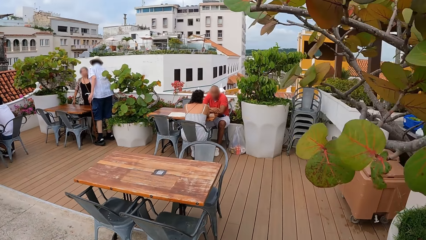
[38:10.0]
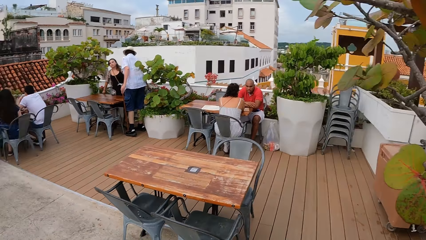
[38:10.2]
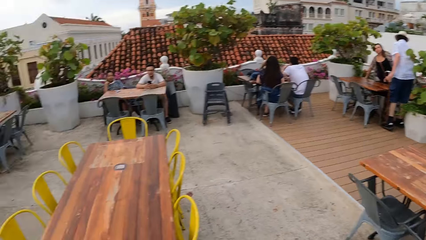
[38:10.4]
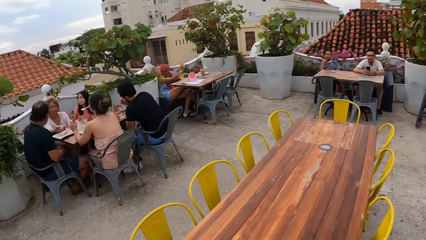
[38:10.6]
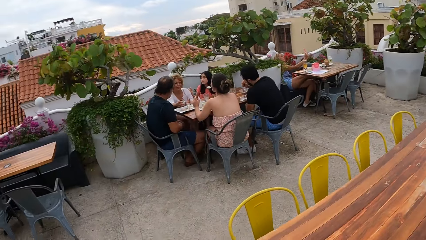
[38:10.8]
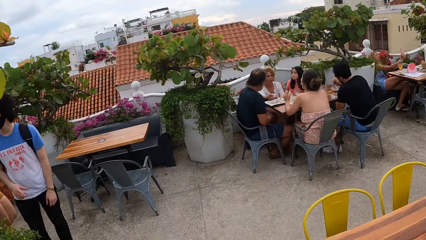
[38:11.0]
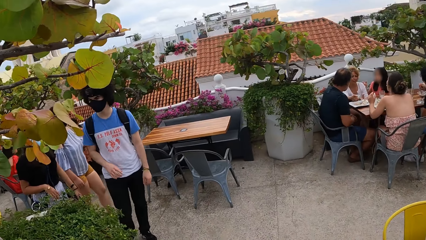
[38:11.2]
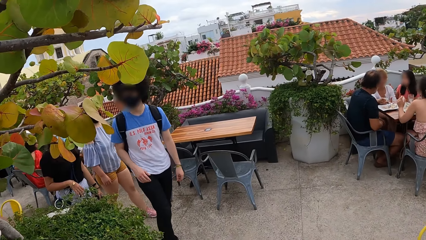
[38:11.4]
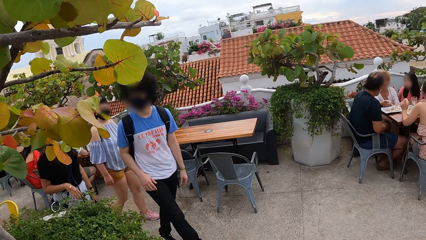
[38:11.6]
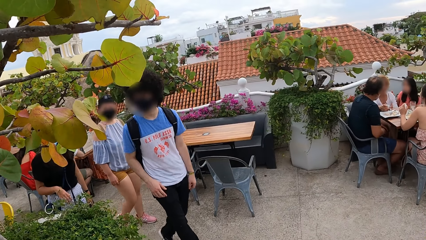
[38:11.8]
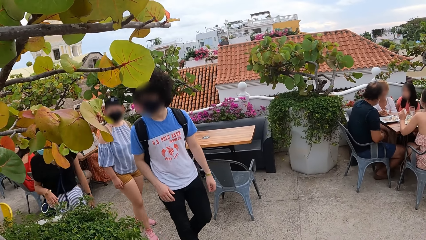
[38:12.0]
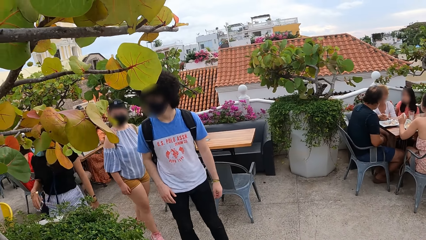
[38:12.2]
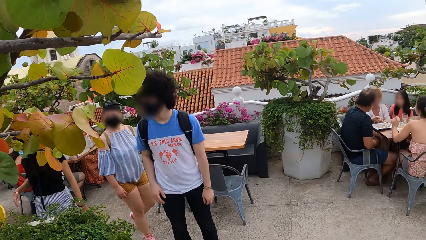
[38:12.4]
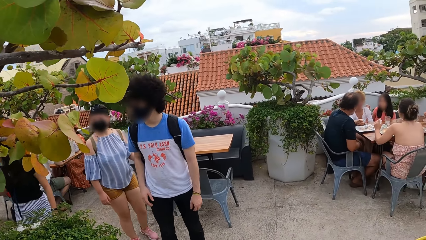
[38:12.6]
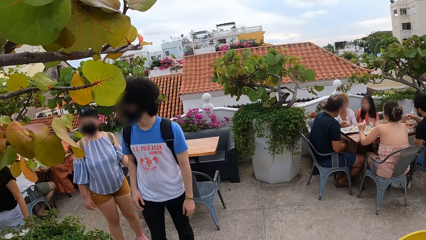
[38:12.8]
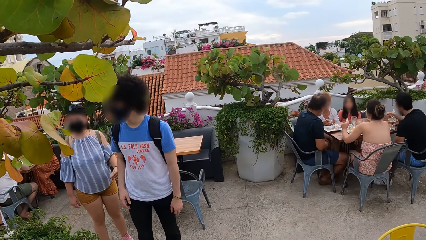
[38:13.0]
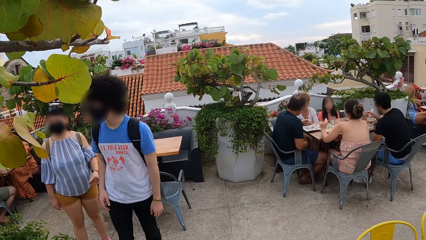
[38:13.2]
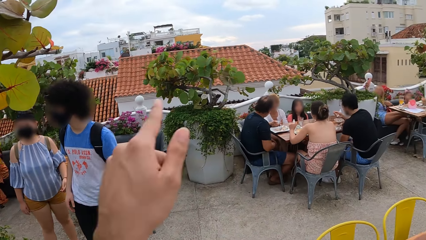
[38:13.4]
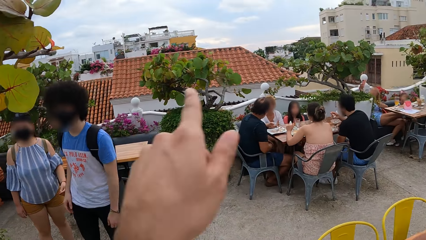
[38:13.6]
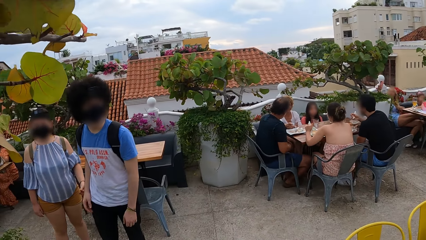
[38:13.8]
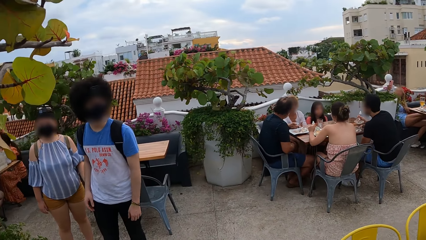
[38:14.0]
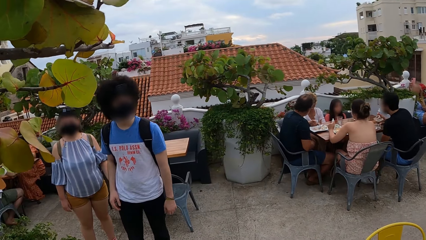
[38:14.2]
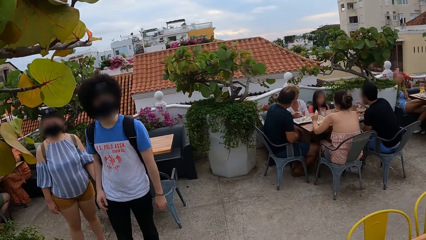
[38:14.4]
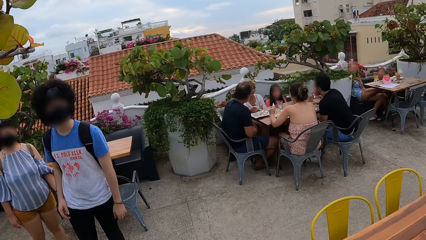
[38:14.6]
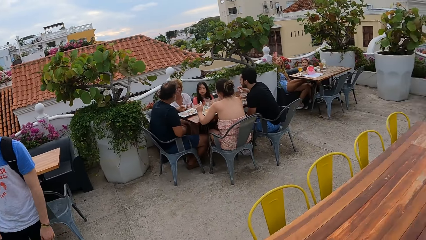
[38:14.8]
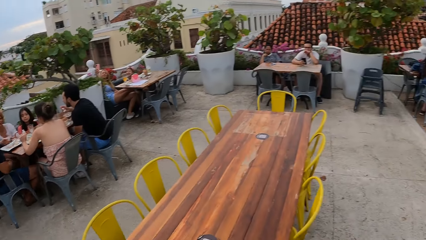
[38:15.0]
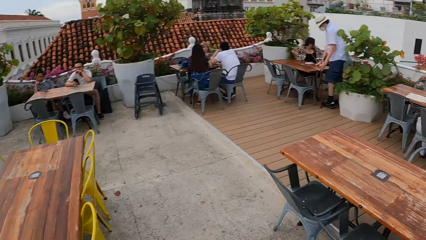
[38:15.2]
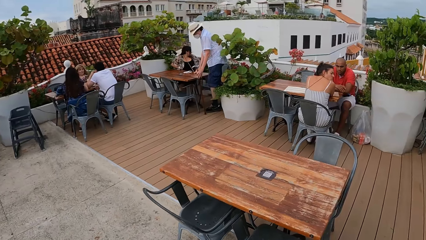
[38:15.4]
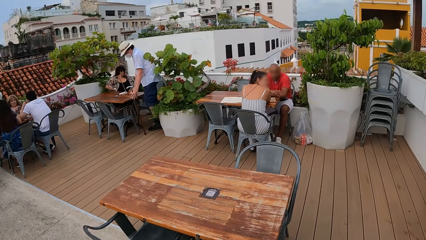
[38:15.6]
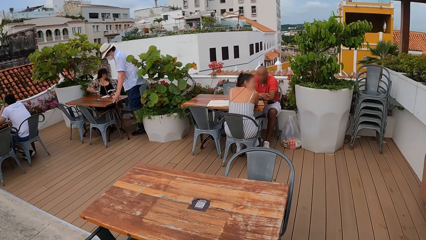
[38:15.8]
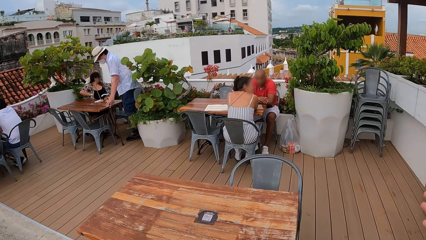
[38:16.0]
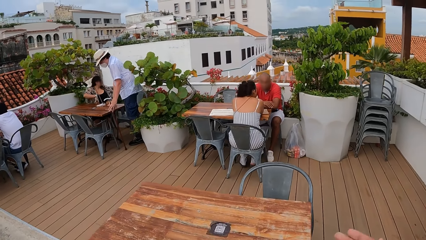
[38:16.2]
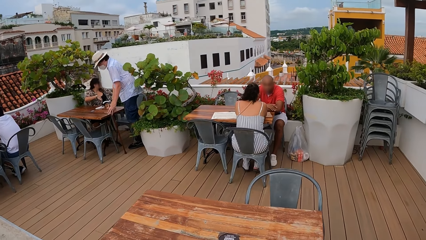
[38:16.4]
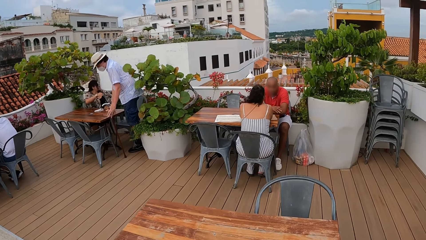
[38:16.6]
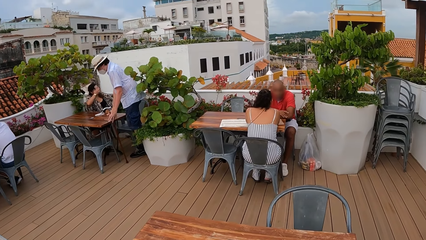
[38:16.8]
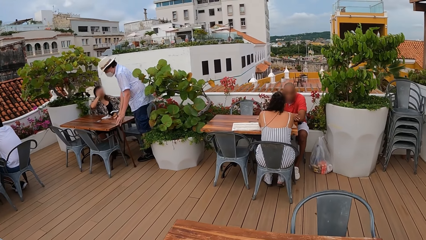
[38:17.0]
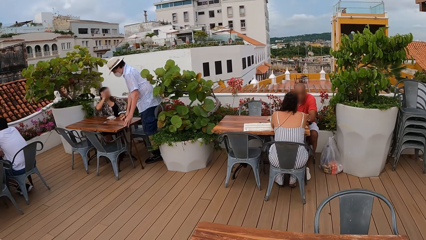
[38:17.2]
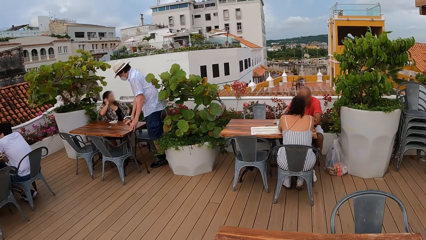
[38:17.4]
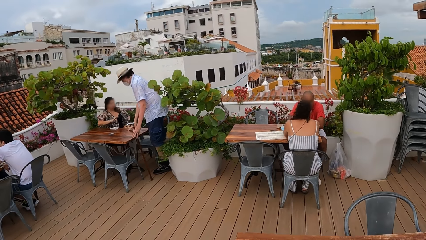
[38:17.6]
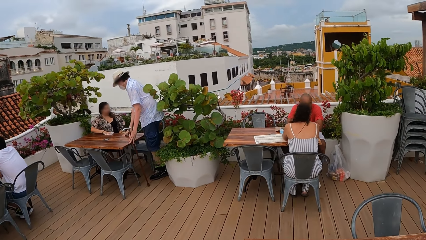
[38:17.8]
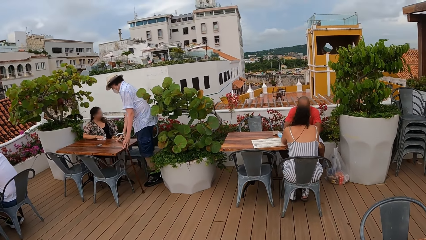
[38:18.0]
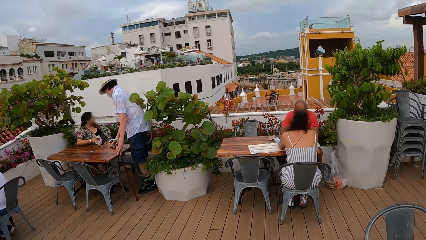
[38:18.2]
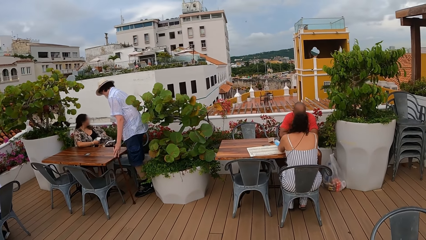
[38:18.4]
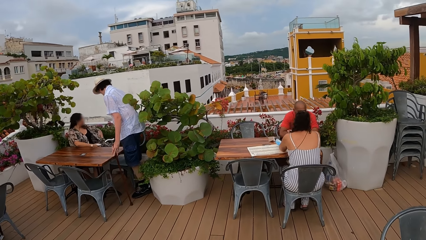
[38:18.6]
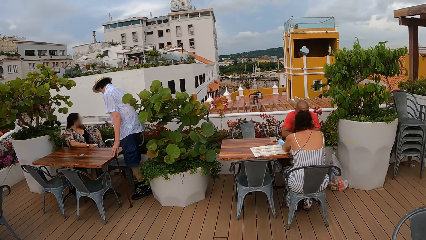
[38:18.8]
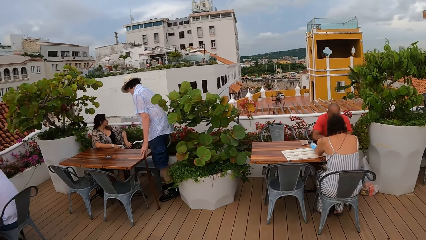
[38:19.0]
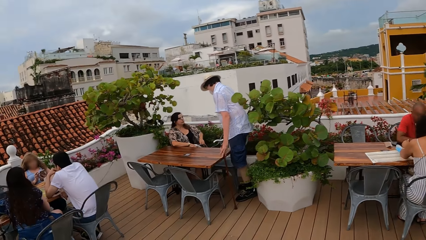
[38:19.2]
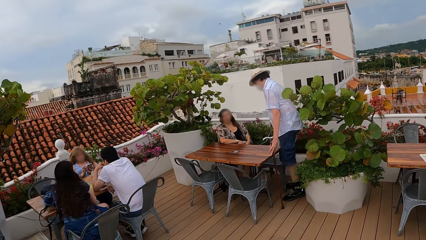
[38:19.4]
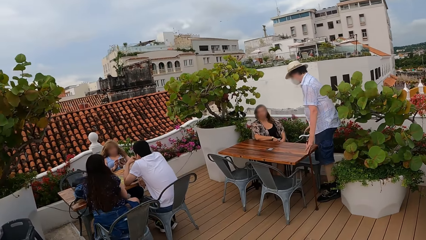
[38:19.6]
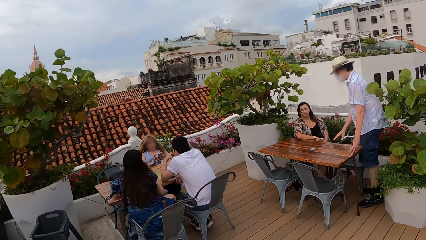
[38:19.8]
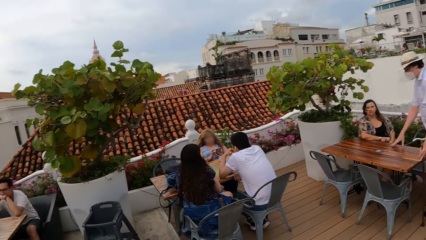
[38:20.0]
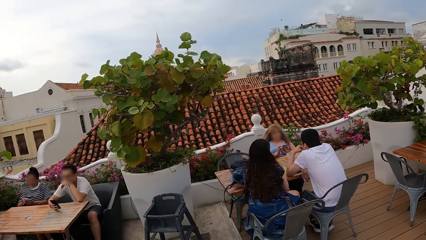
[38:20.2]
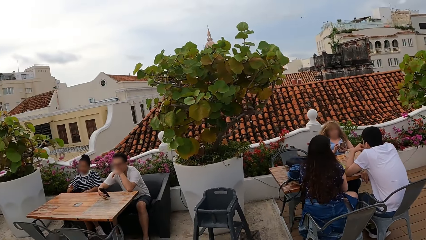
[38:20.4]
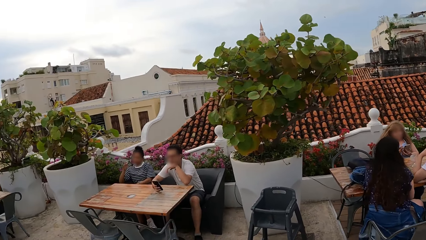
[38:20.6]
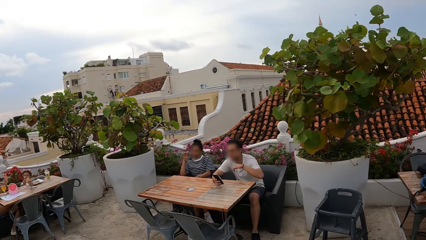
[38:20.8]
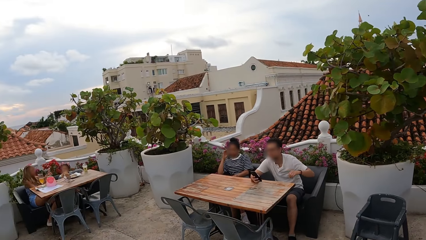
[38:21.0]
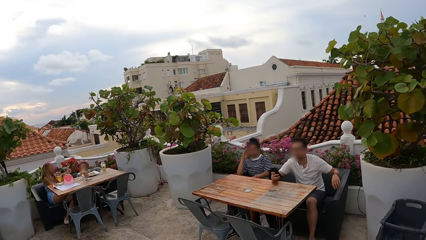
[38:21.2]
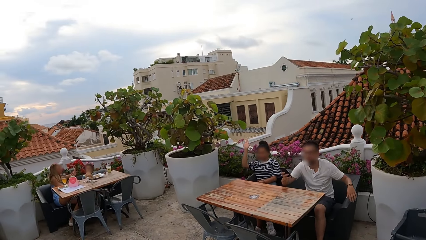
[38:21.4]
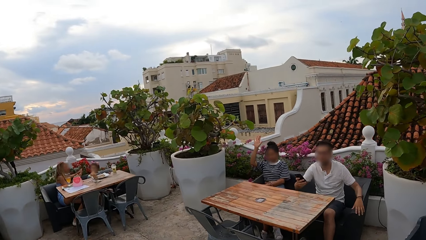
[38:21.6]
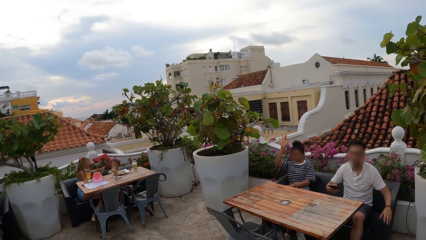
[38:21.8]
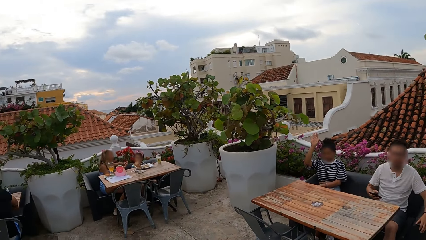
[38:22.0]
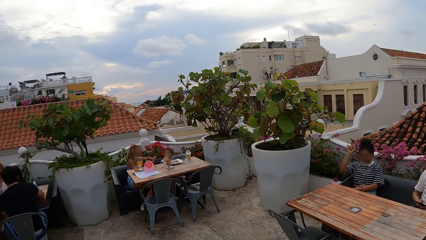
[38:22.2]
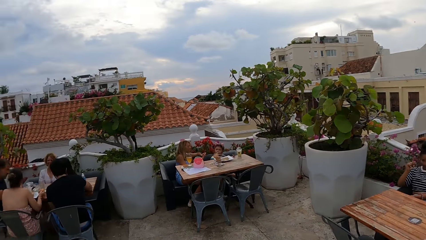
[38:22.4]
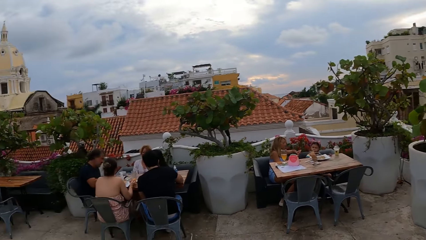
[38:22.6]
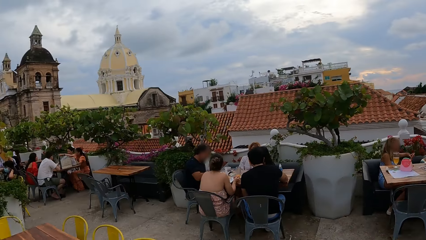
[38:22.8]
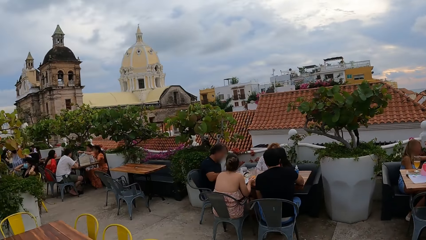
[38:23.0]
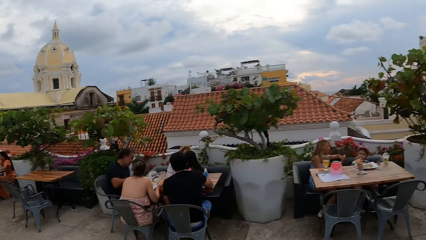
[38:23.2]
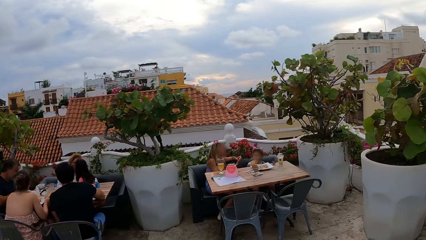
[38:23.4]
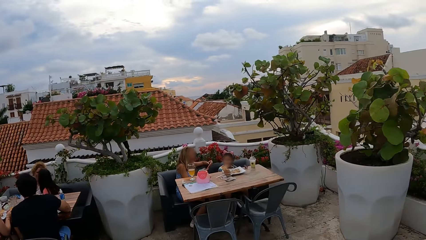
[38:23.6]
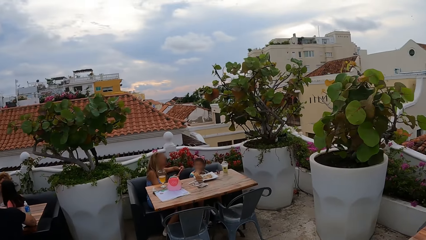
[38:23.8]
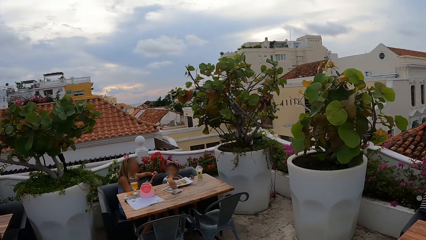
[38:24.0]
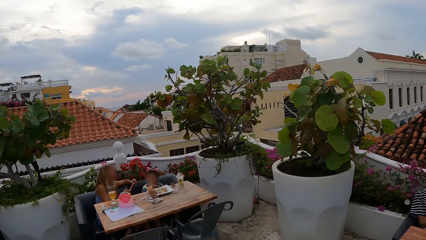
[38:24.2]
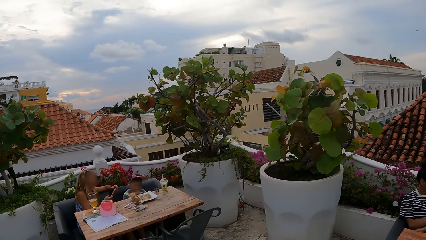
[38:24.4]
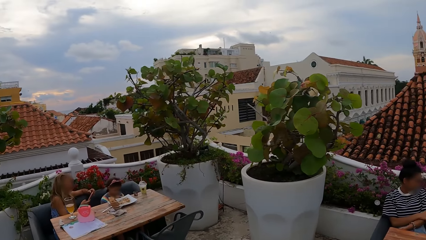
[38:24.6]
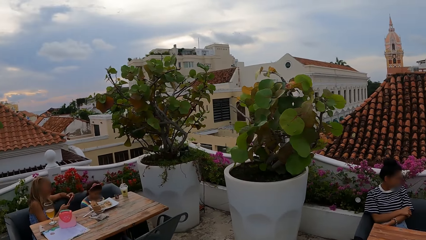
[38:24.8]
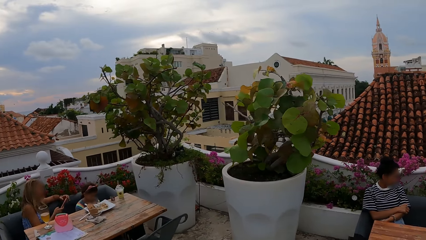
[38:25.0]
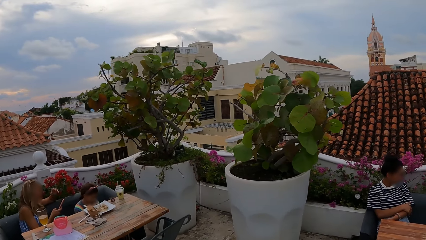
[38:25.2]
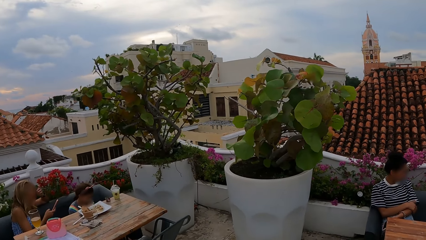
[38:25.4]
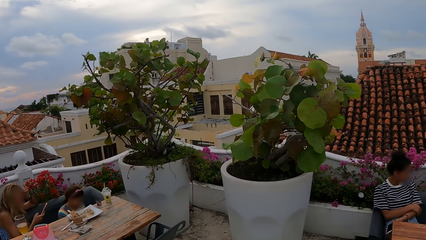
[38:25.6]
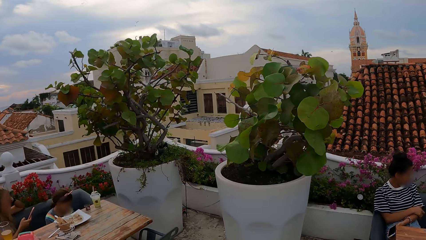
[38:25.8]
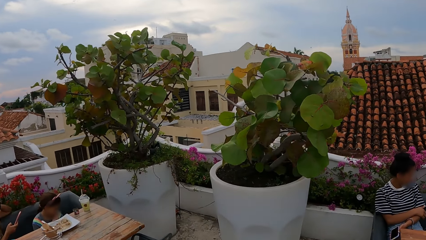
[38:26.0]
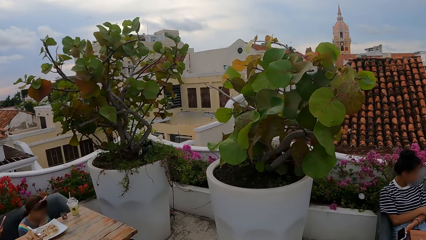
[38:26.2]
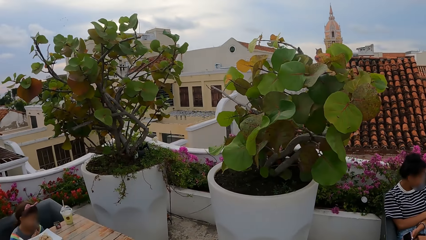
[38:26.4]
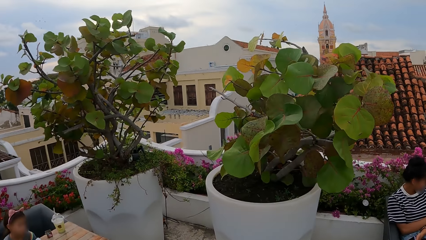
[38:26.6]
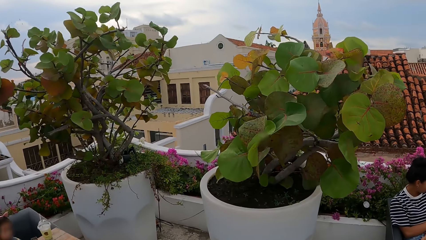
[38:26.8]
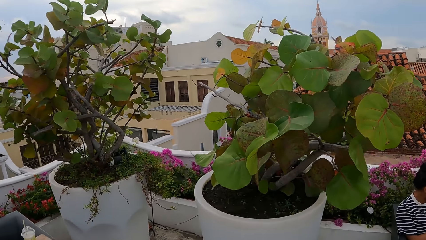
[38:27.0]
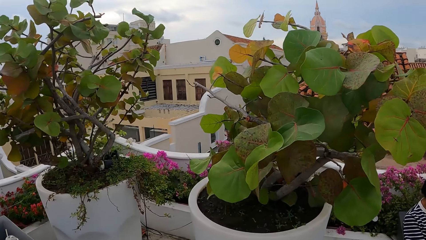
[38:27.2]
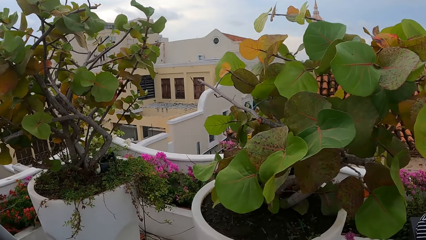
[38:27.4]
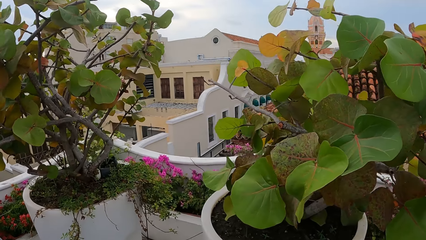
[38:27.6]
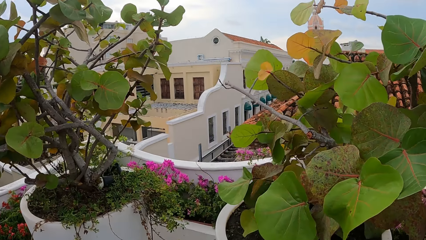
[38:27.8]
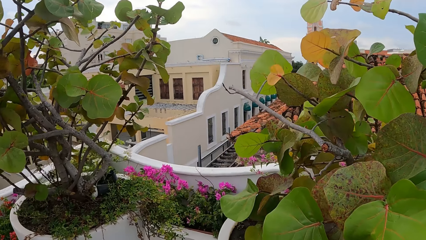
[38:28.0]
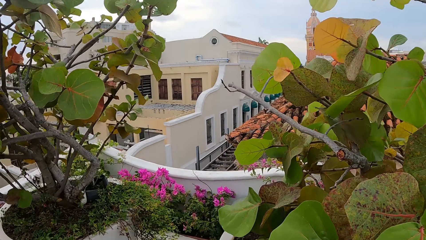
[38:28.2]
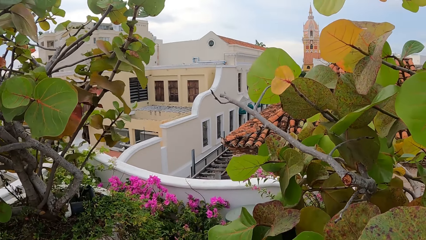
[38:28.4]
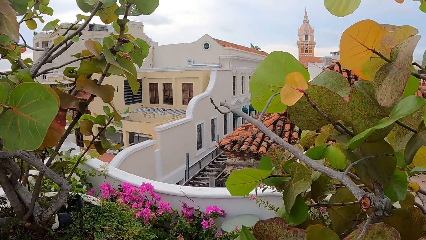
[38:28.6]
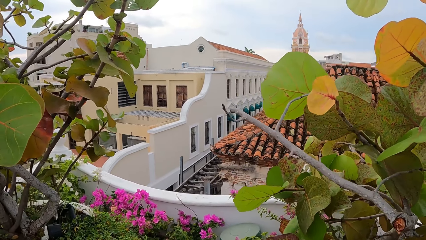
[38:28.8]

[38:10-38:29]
The camera wearer turns around and makes a gesture. They turn around and walk around the rooftop. They look around and turn around. They walk around the rooftop.
